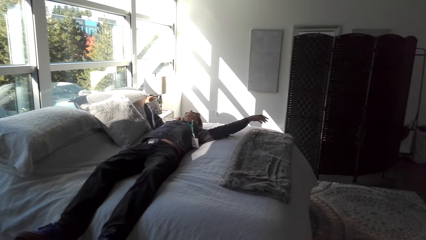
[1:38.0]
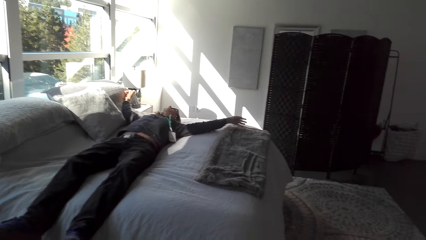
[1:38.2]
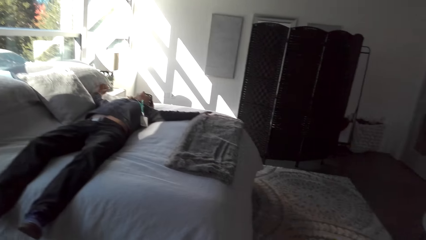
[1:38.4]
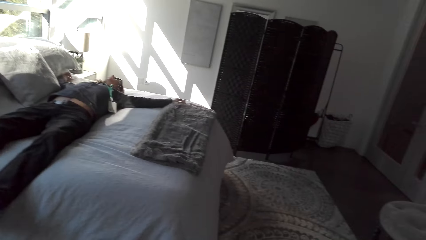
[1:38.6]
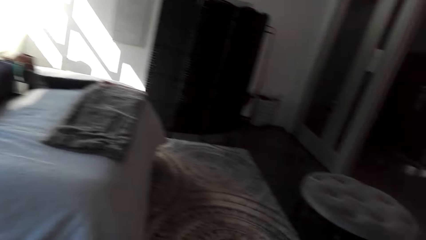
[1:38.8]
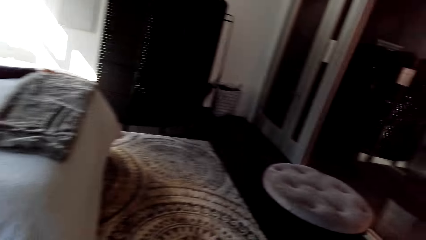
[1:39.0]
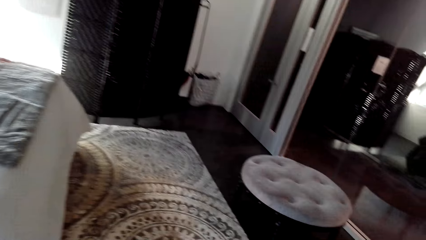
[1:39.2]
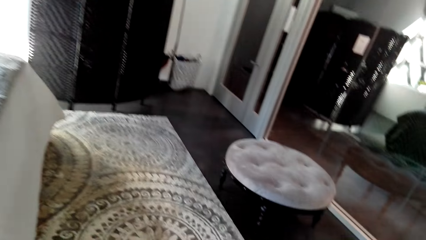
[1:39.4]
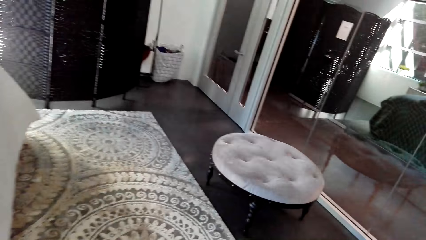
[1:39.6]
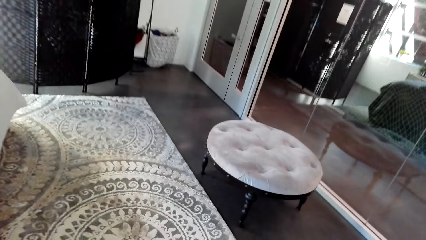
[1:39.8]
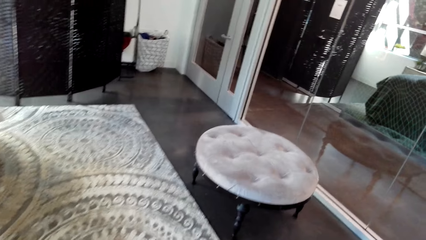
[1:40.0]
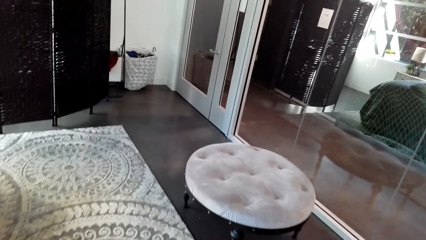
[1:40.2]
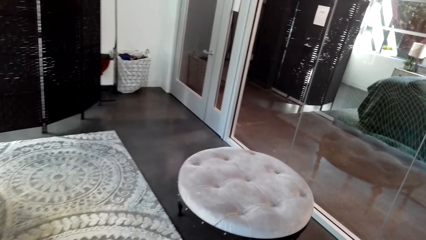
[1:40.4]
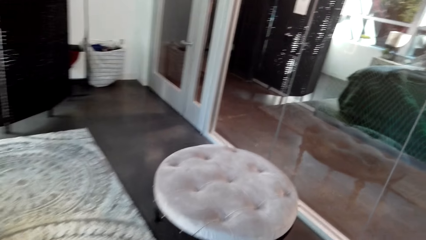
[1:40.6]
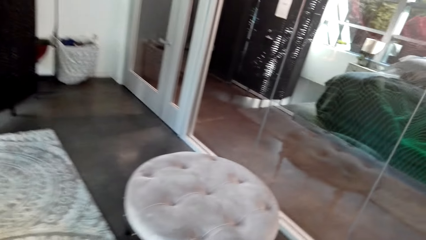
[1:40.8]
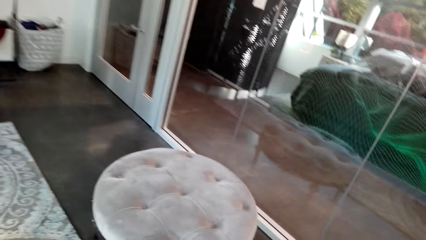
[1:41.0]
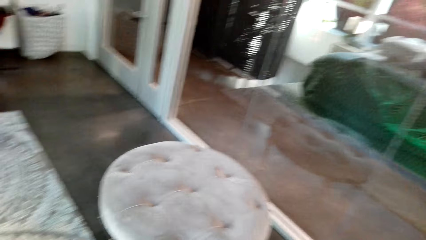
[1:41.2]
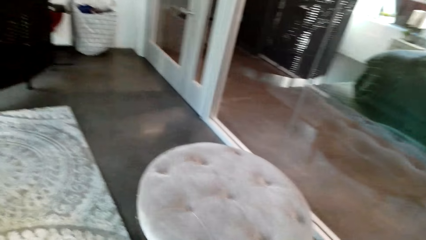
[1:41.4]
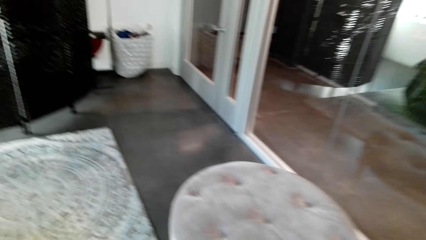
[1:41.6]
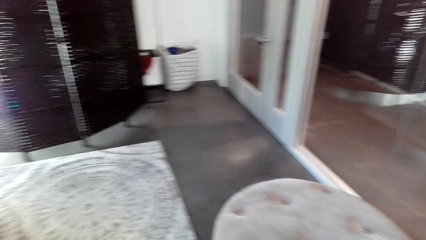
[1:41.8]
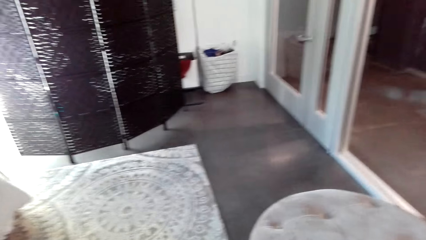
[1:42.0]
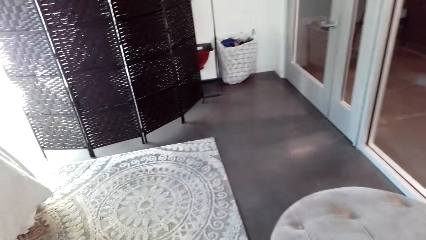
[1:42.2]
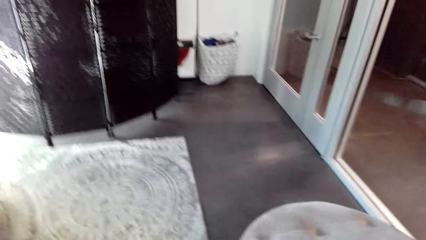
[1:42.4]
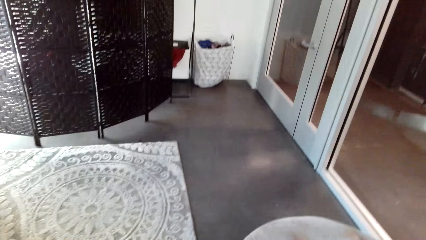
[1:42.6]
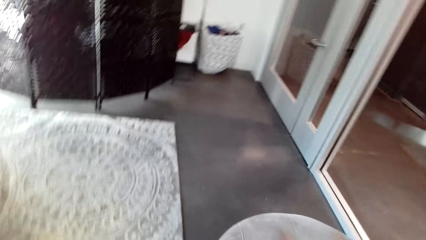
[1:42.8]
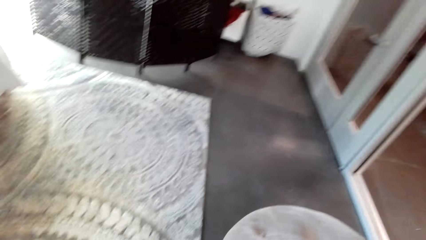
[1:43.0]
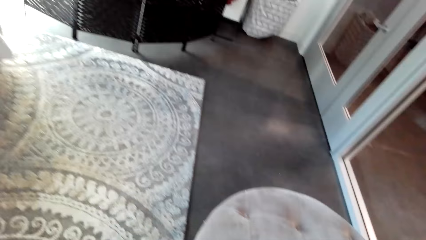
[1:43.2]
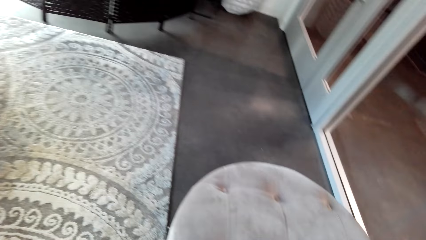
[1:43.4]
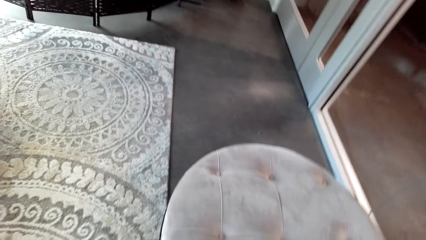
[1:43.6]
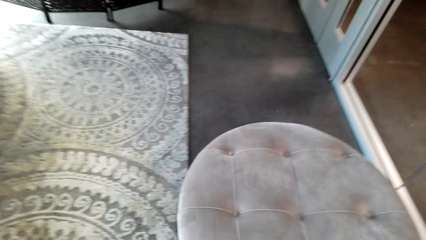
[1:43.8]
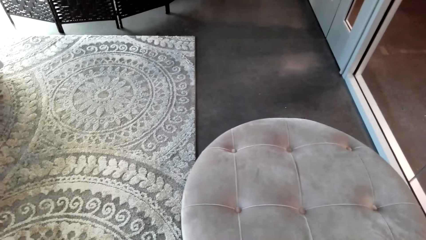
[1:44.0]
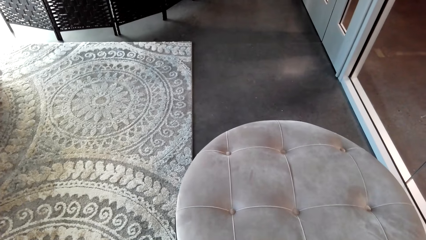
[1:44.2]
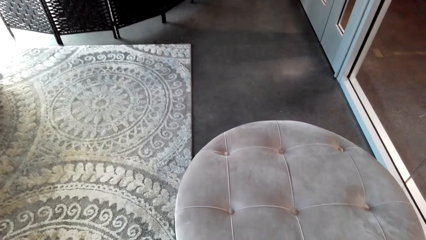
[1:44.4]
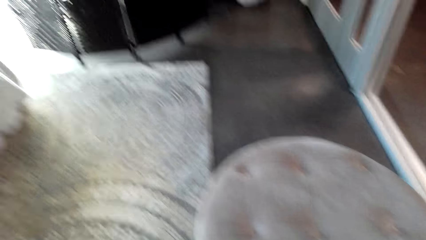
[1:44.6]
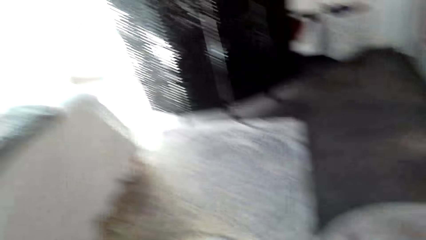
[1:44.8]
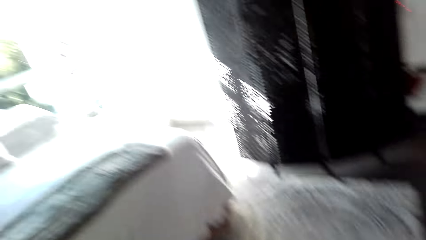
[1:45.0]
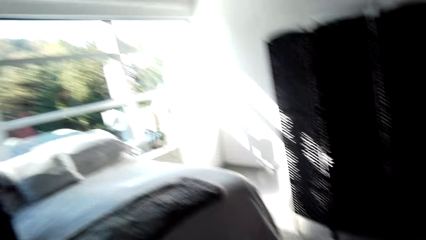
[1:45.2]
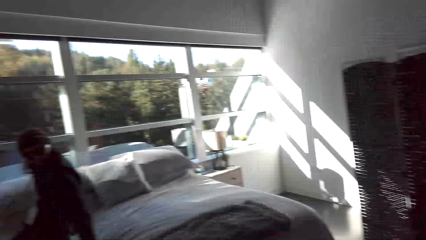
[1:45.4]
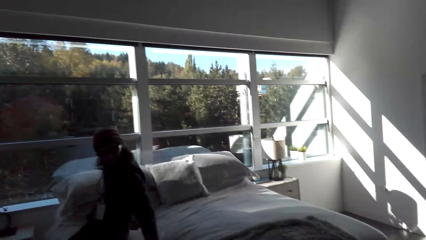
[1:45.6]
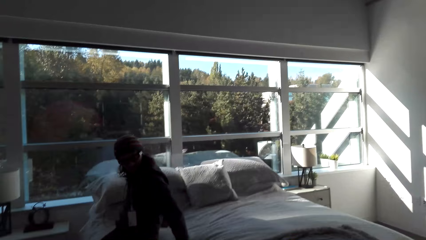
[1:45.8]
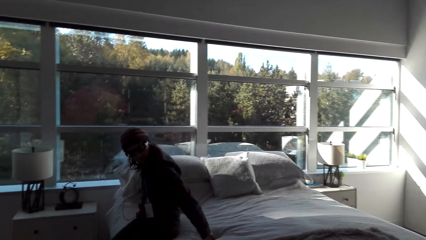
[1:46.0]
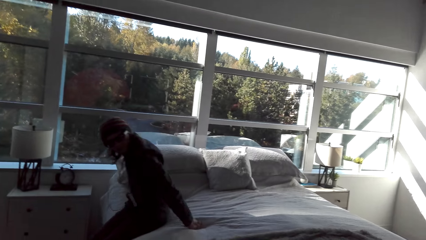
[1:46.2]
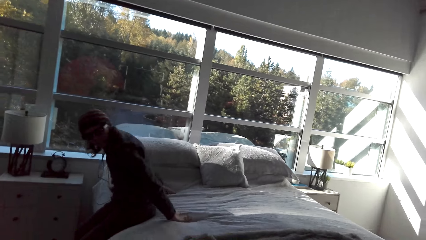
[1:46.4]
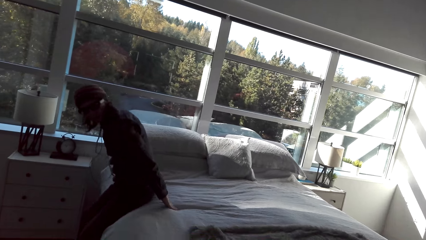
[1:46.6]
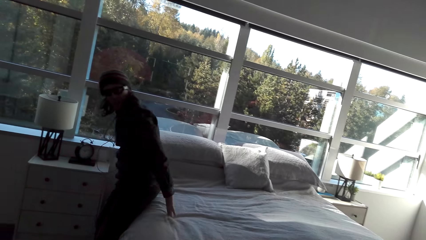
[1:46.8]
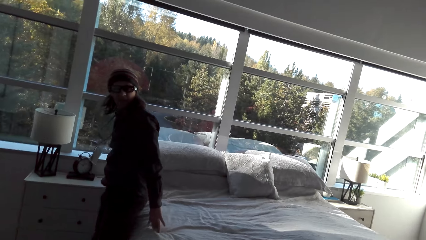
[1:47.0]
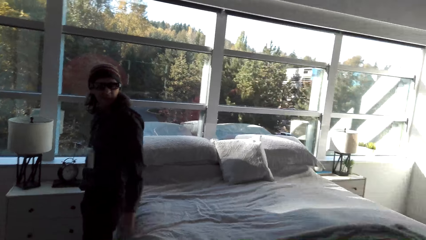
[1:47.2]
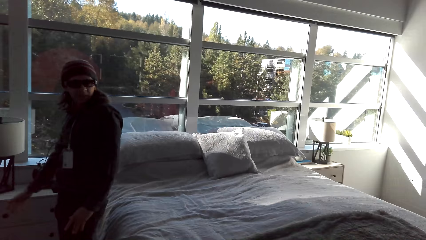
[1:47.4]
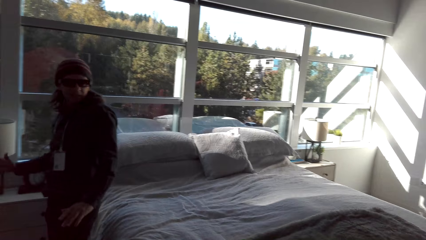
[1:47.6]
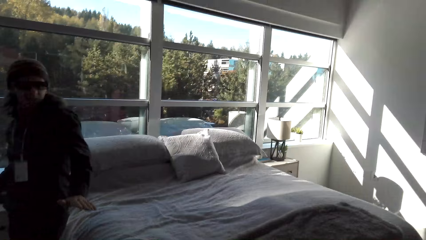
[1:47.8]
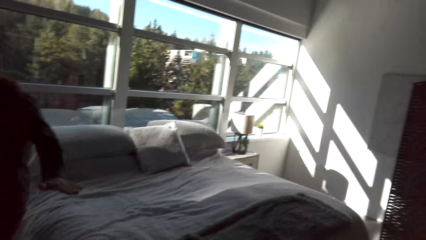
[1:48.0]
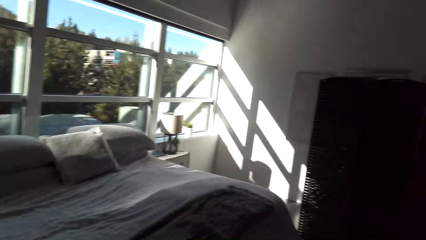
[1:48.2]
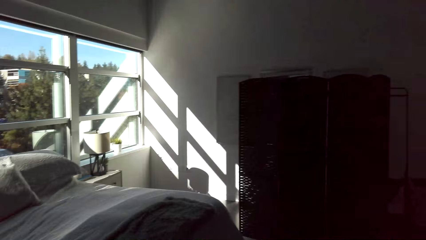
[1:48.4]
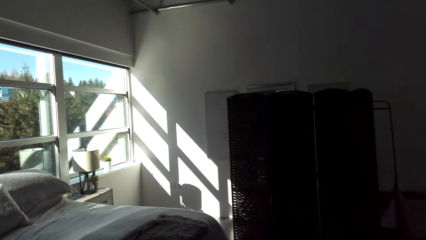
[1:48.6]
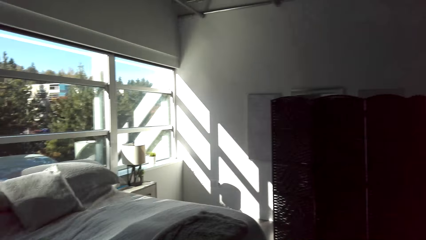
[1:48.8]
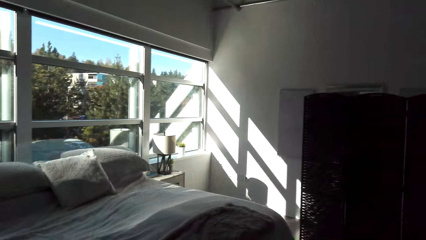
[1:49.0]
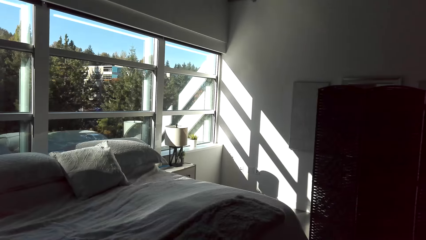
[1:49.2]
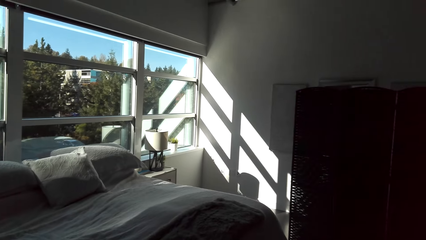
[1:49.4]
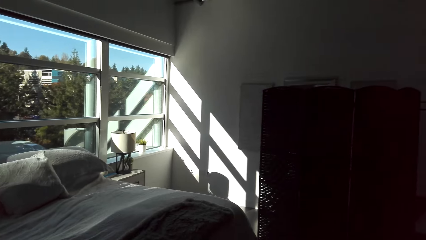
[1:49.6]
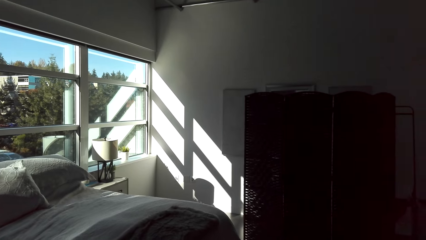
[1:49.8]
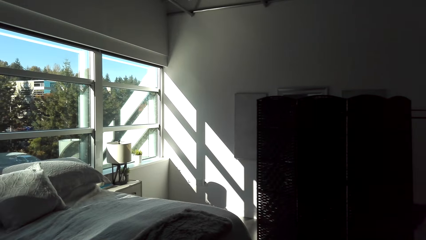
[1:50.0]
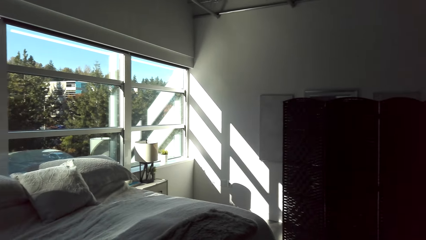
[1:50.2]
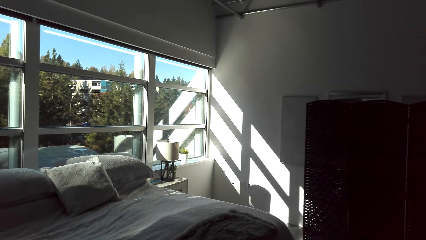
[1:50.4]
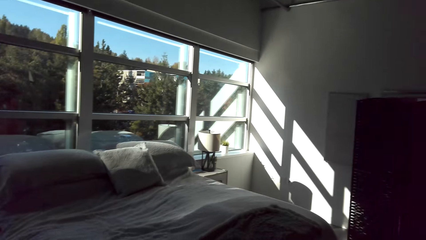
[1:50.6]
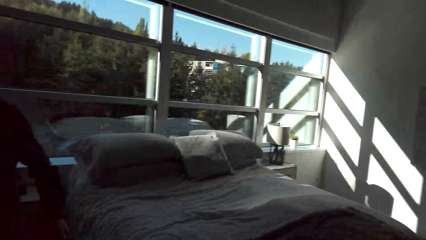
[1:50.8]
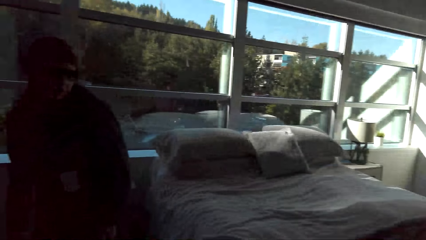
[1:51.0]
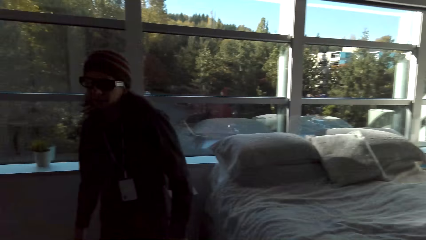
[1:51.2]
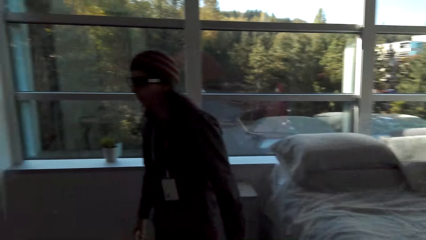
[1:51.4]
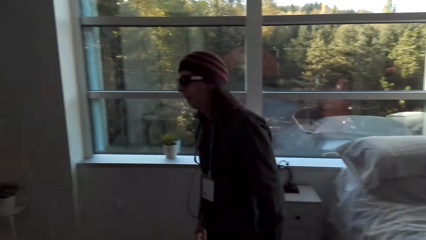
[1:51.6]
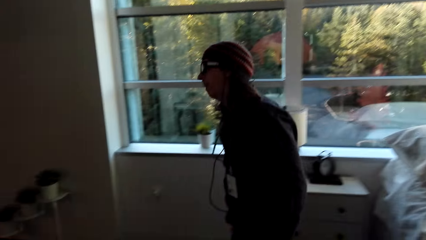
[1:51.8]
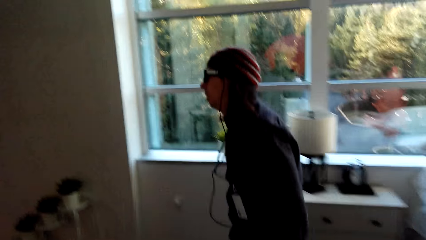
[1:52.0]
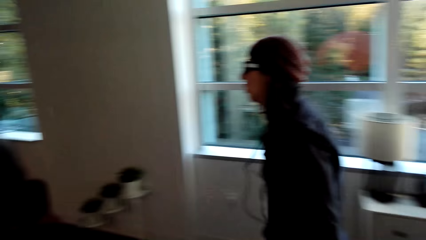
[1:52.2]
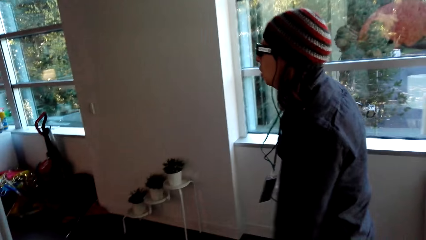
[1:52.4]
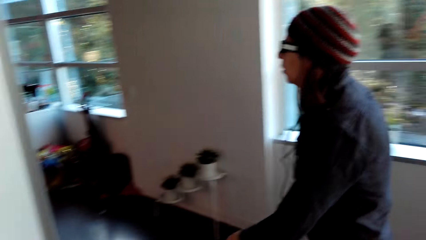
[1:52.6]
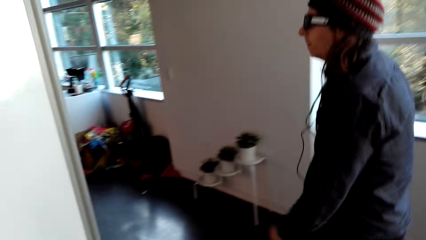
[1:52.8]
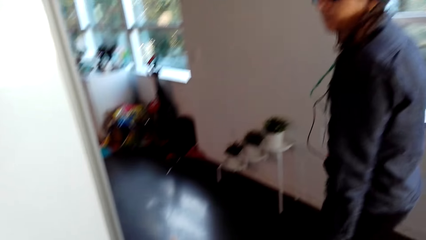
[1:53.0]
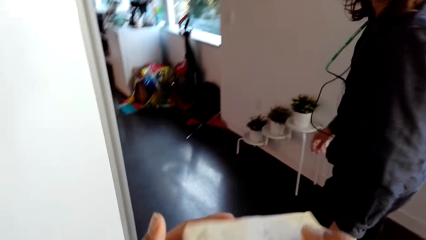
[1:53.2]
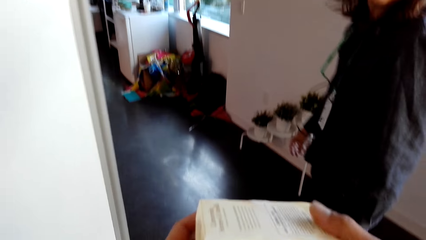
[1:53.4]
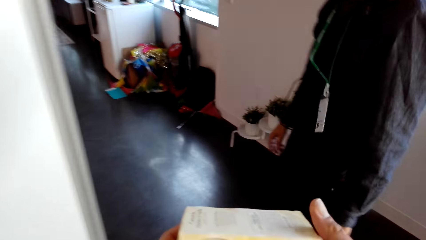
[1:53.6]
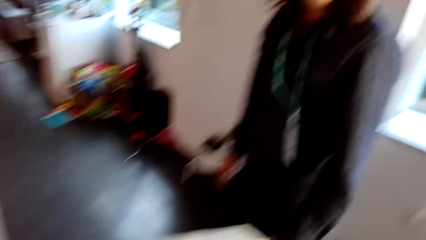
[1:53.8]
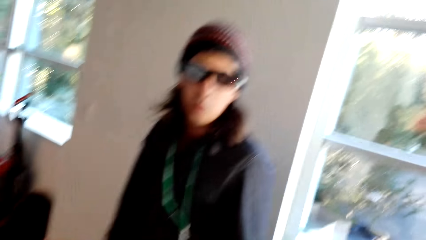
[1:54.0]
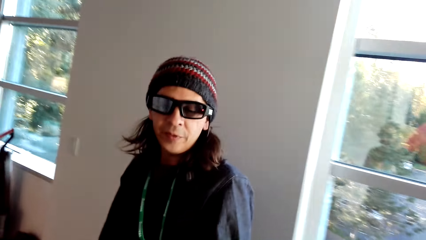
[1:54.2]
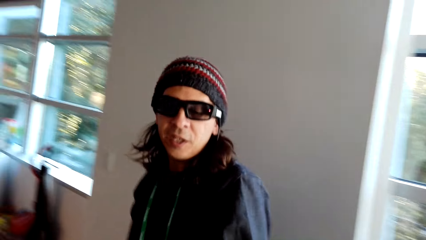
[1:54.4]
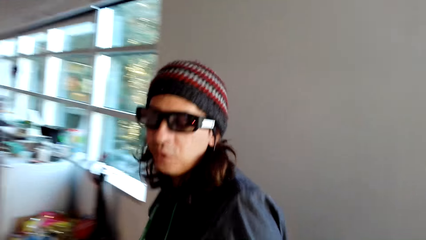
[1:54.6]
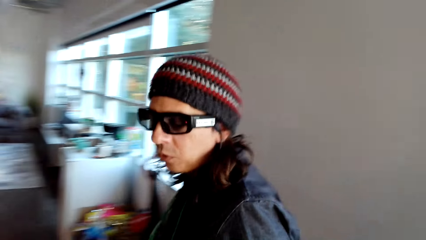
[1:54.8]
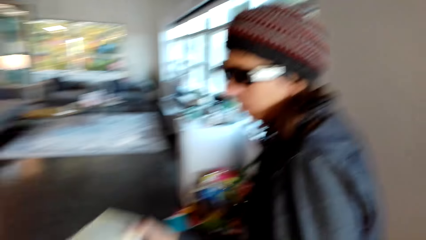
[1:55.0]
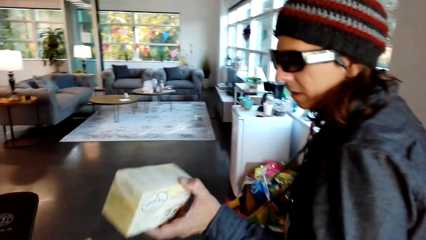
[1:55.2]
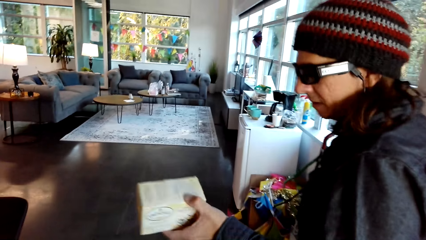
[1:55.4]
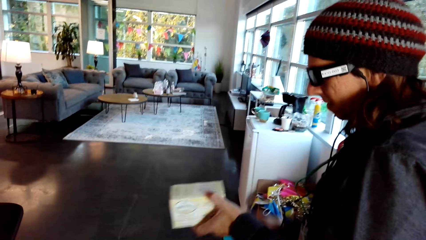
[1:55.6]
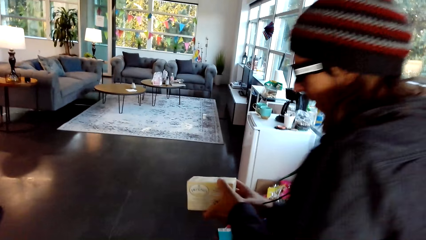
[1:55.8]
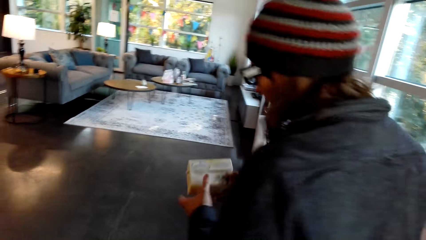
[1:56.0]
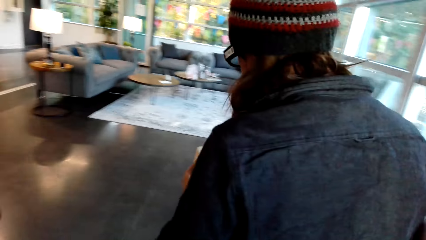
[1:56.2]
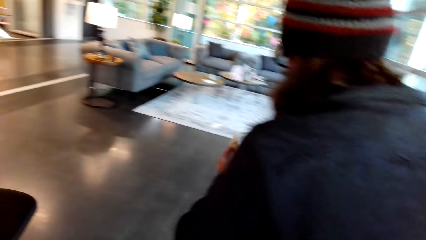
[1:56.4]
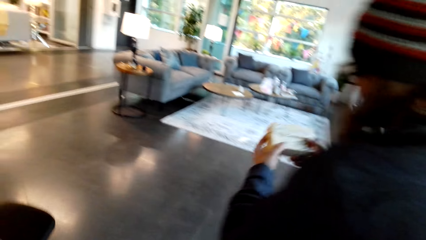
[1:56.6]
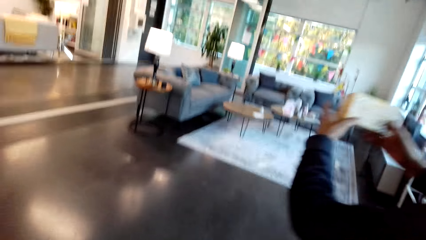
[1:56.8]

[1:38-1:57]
The camera wearer walks around the bedroom and looks around the bedroom. A person stands up. The camera wearer talks to the person. They look around the bedroom, converse with the person, and hand the person a carton. The person holds a box and talks to the camera wearer.
